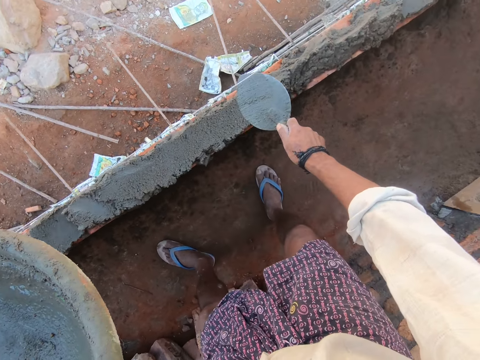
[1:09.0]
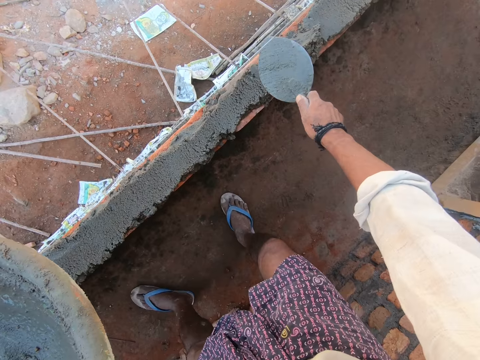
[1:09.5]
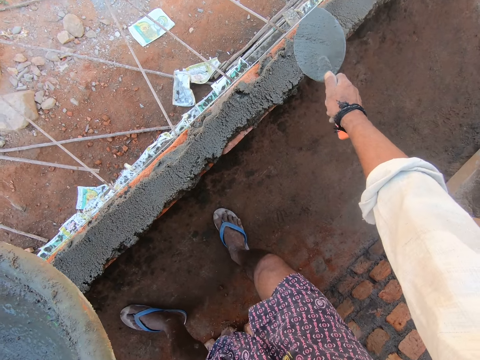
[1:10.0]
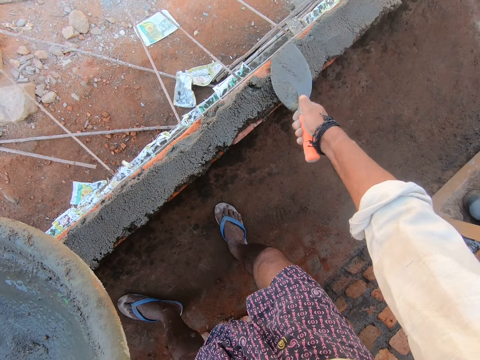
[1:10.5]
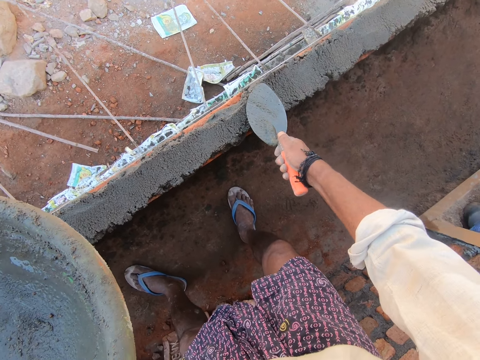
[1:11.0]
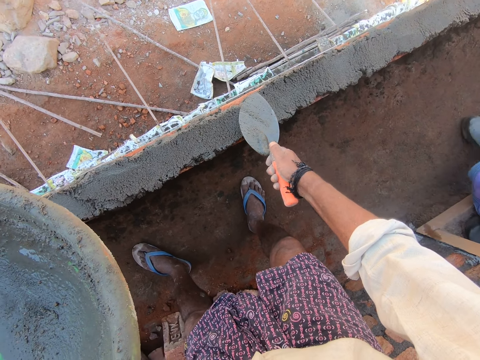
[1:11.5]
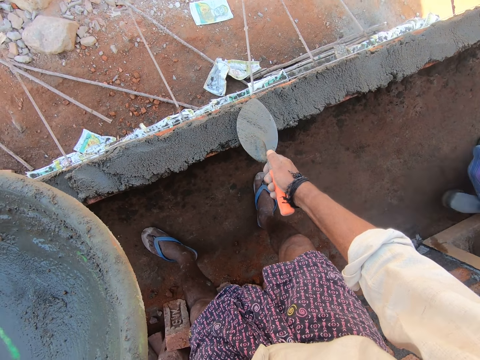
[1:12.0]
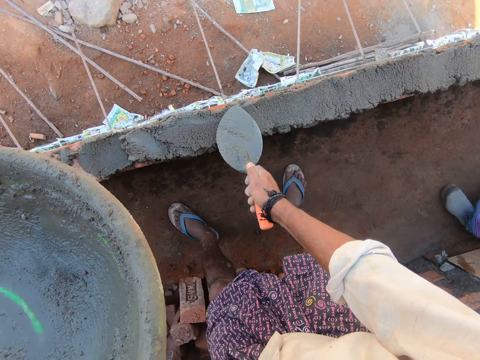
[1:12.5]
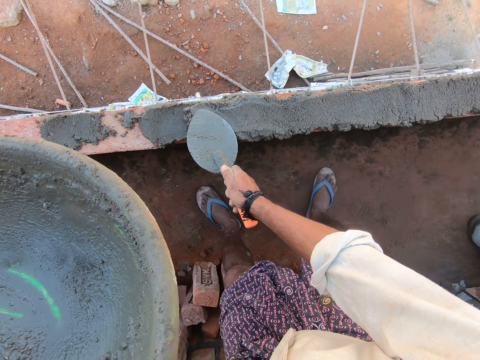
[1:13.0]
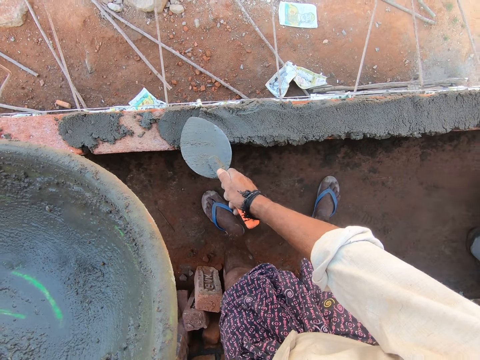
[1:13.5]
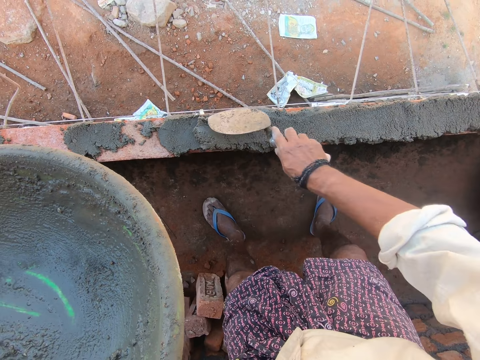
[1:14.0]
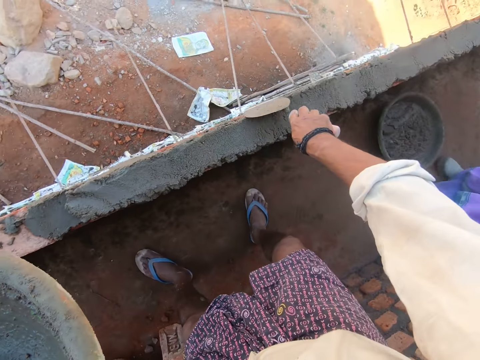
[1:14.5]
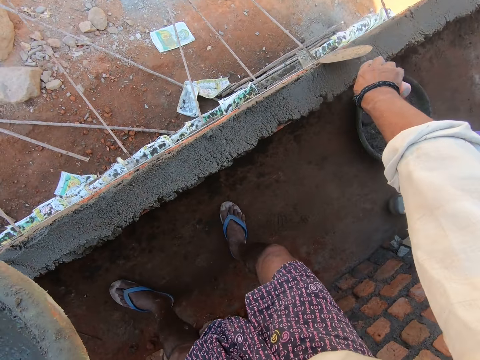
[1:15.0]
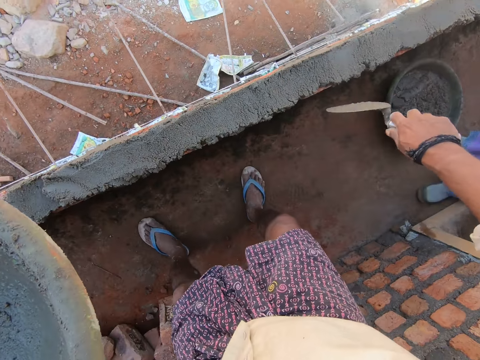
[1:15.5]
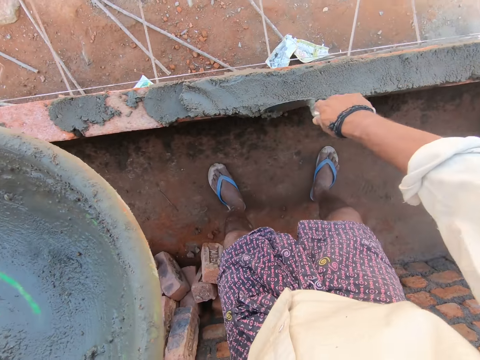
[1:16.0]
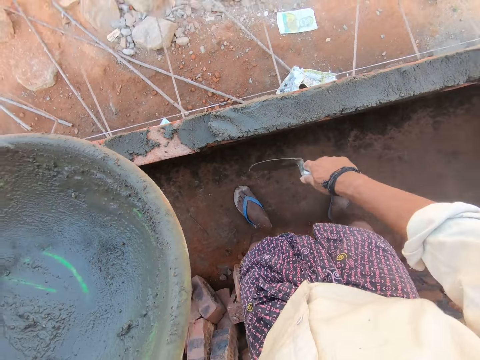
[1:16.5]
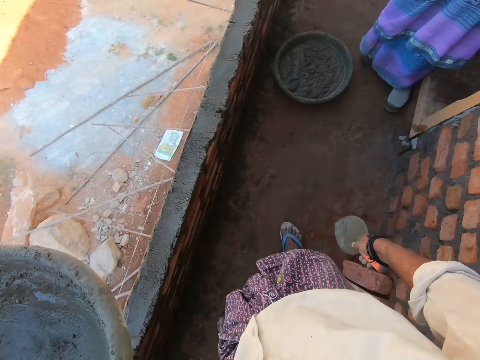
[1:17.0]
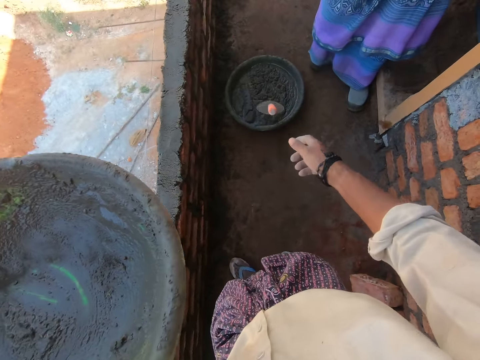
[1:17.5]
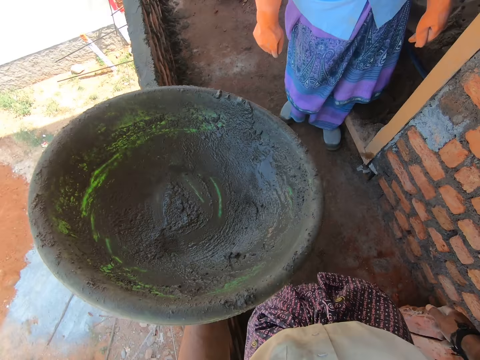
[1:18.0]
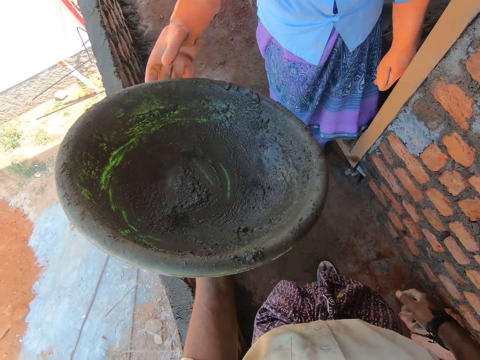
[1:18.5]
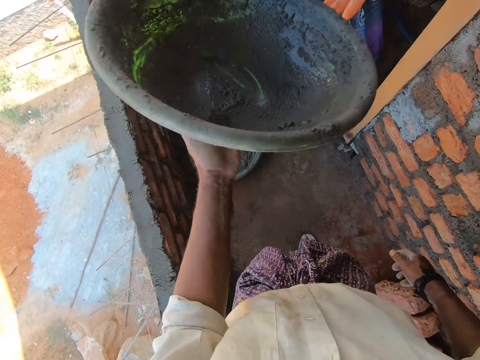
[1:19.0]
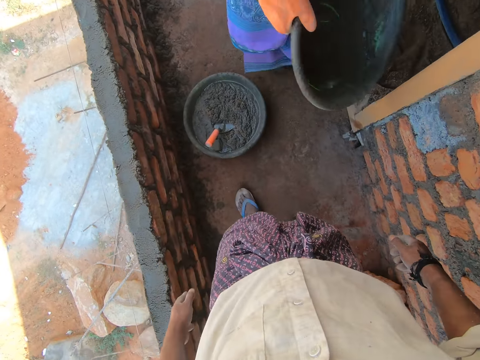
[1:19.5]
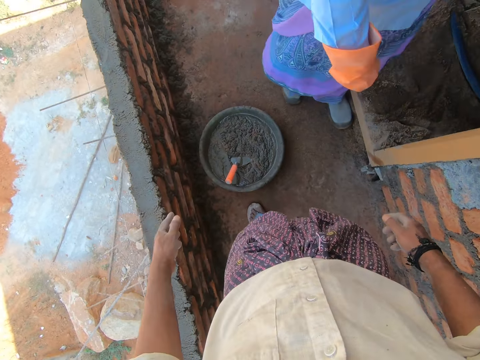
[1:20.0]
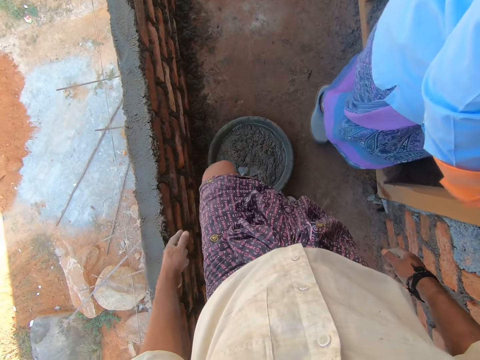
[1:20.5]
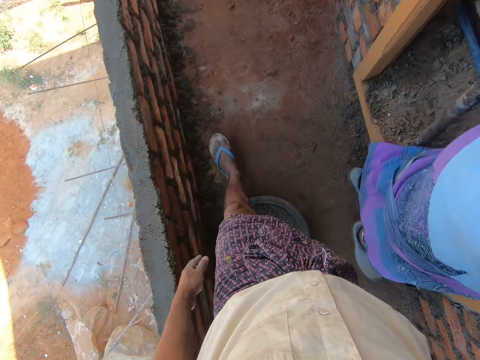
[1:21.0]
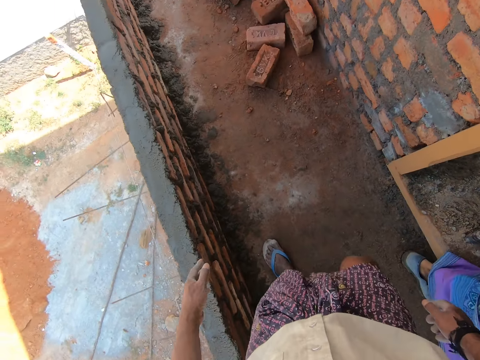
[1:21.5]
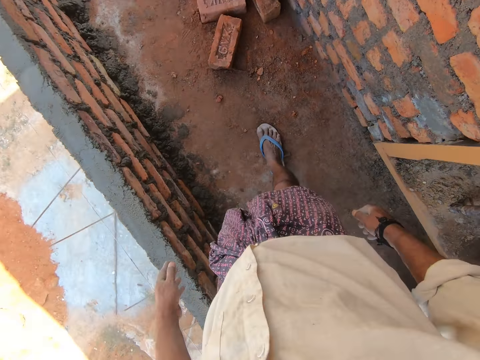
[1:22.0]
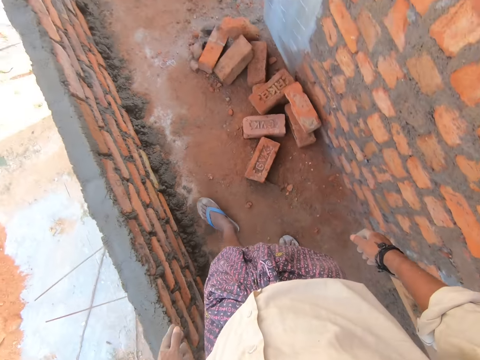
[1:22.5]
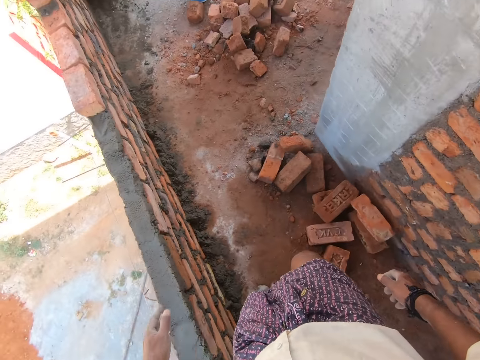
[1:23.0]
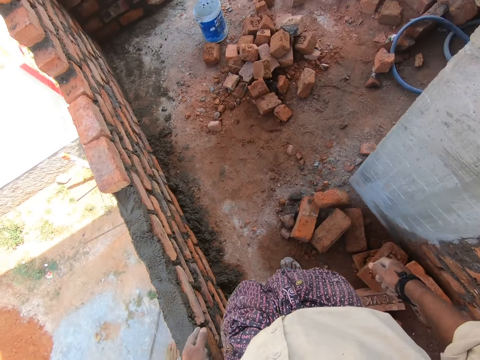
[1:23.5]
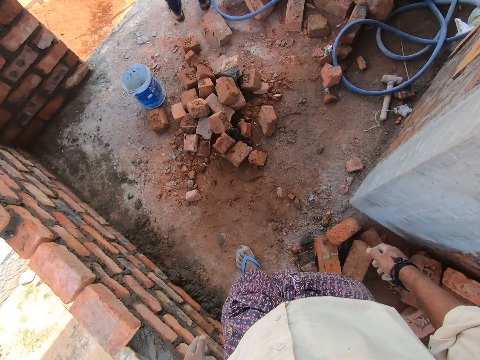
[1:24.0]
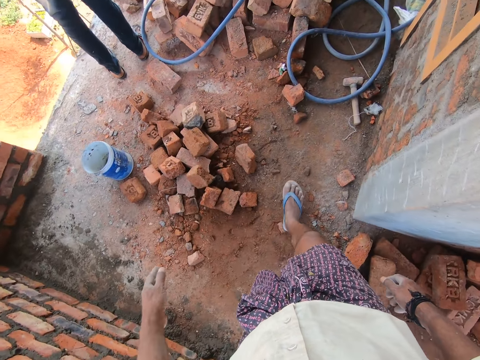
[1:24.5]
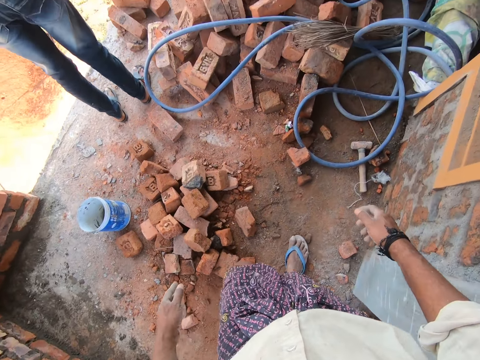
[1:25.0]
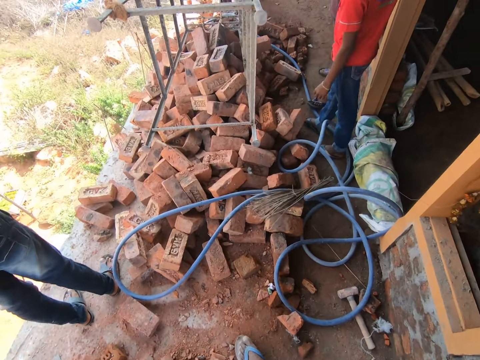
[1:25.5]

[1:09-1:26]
The camera wearer drops the trowel on the ground. They look around. They give the concrete bowl to a lady. They talk to the lady. They walk in the construction site.

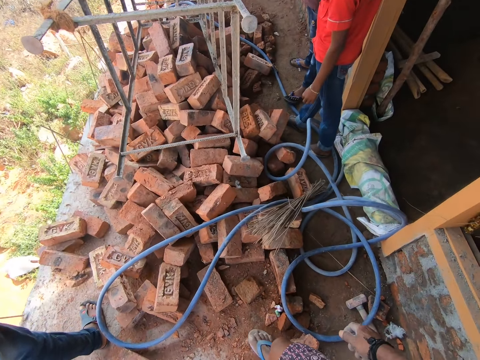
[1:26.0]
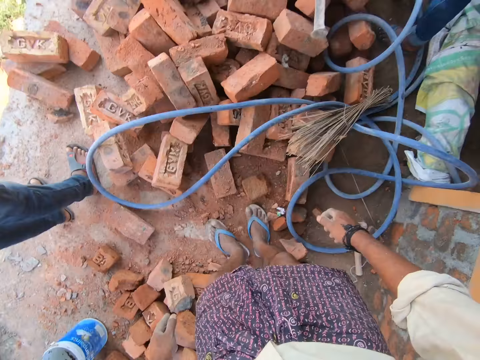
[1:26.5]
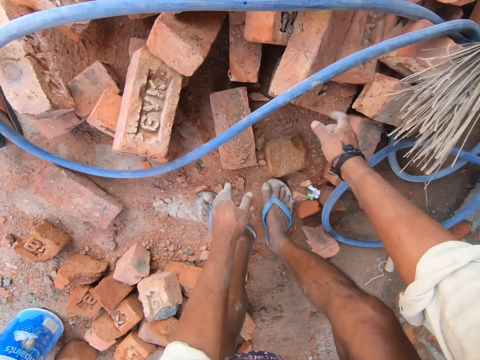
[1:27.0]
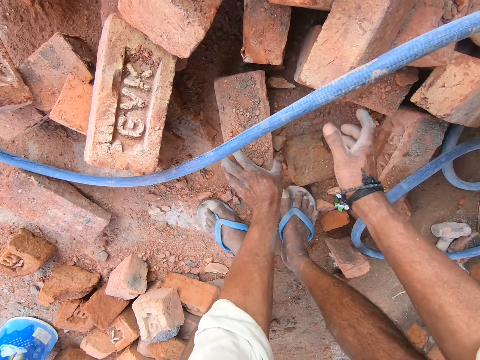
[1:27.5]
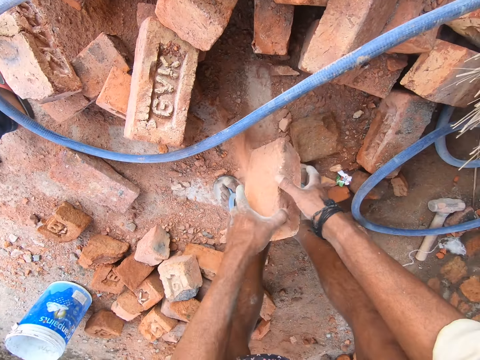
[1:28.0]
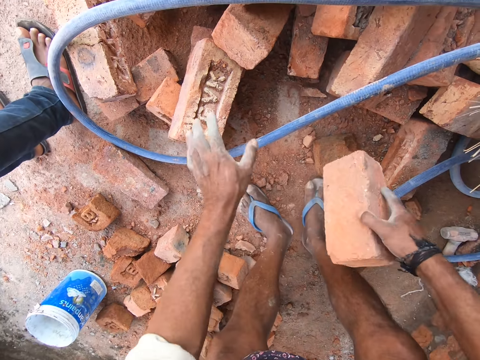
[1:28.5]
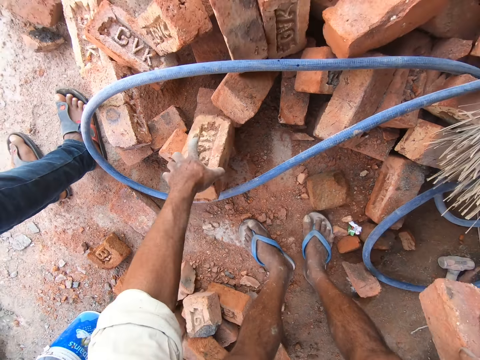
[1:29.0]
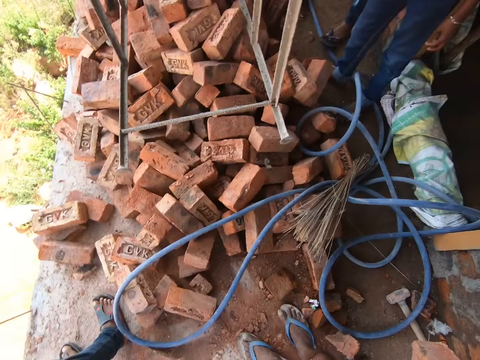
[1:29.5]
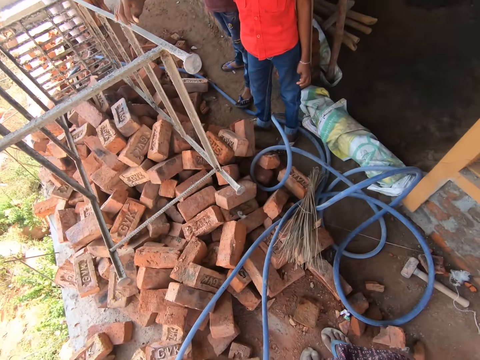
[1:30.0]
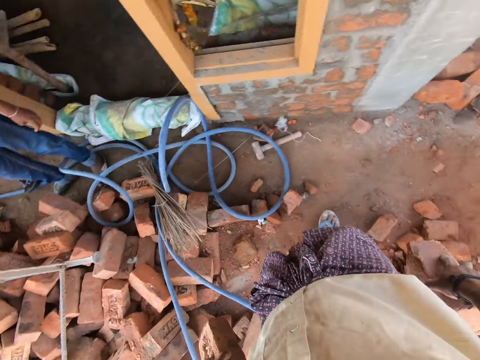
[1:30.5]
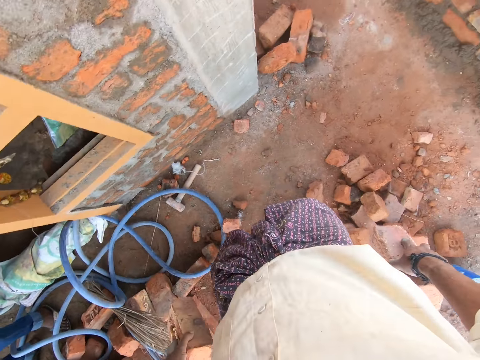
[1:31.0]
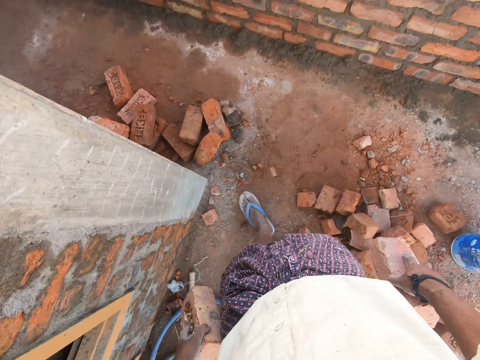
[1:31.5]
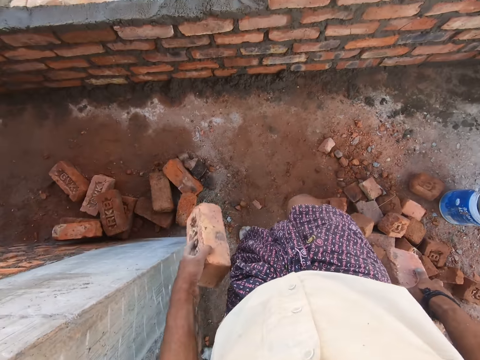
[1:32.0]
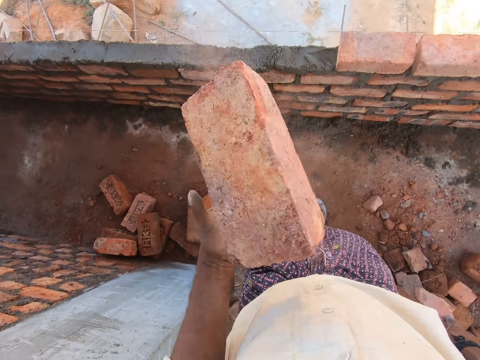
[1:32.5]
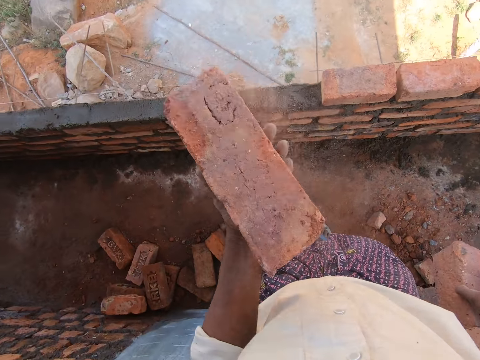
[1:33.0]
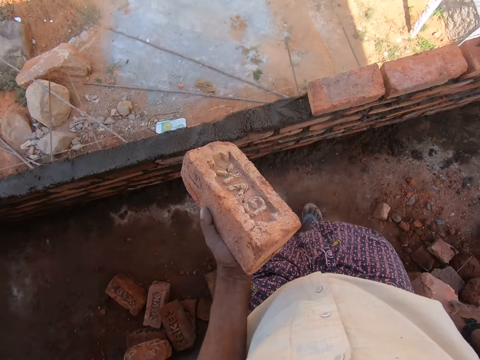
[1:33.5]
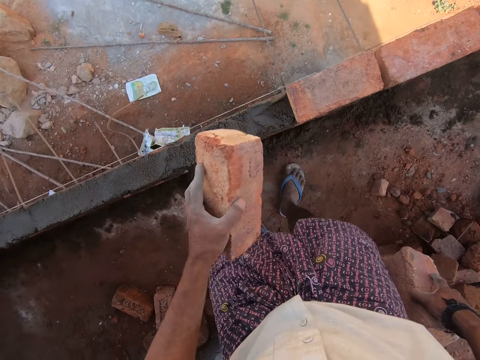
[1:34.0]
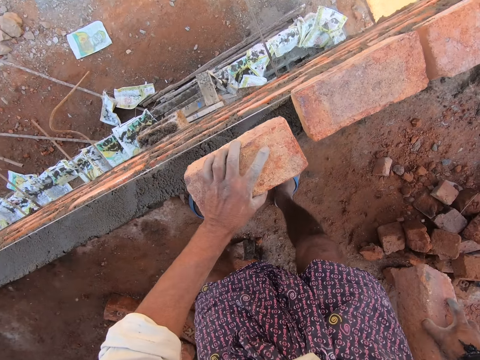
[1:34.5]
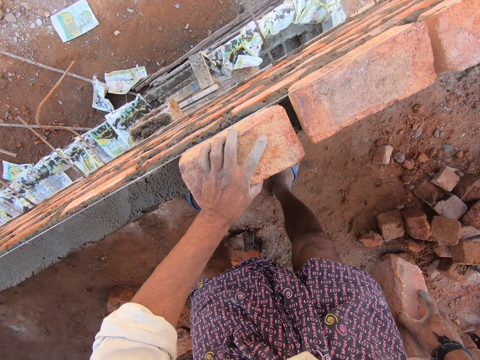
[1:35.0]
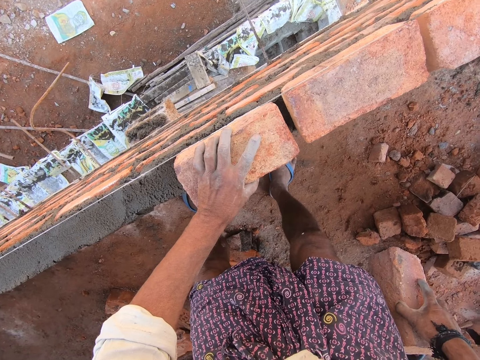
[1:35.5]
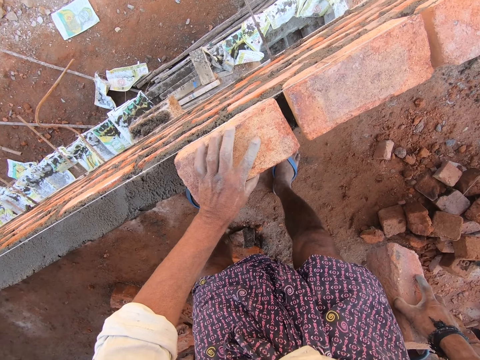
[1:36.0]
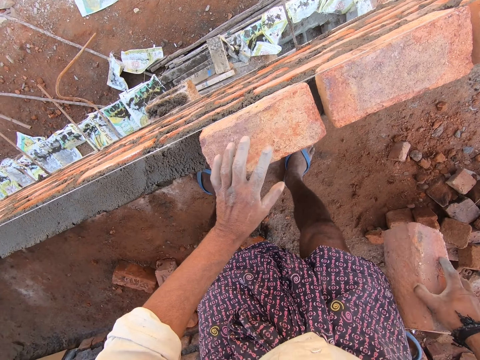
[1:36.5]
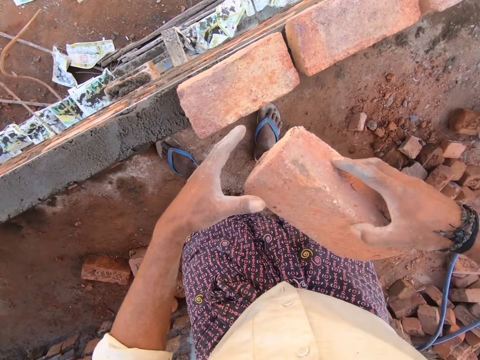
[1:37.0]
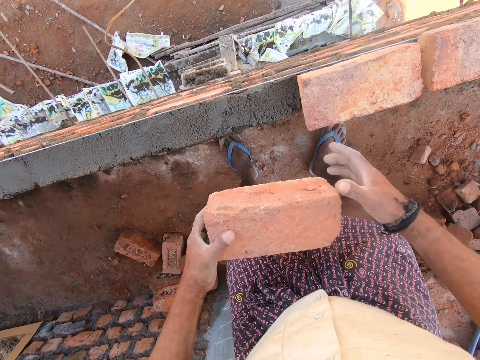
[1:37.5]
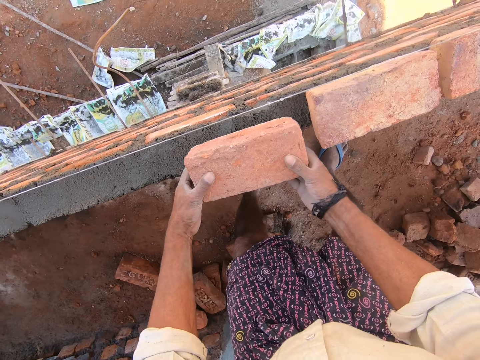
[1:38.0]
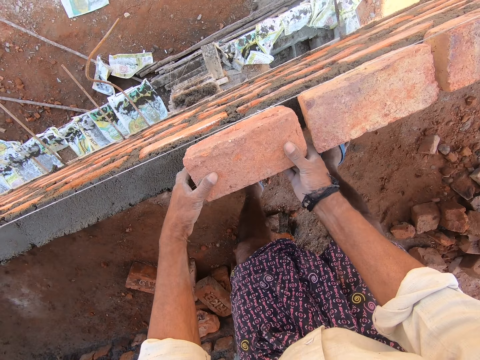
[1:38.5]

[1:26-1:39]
The camera wearer picks up a brick. They place the brick on the right hand. They pick up a brick. They look around. They walk in the construction site. They lift the brick in the hand. They place the brick on the concrete. They arrange the bricks. They transfer the brick to the left hand.
